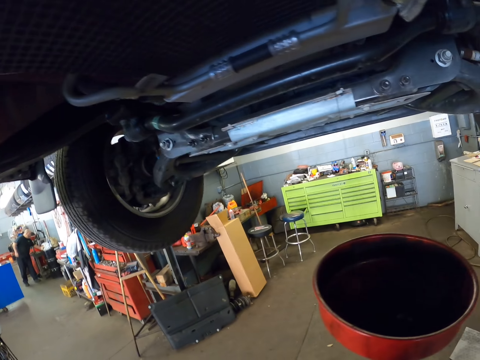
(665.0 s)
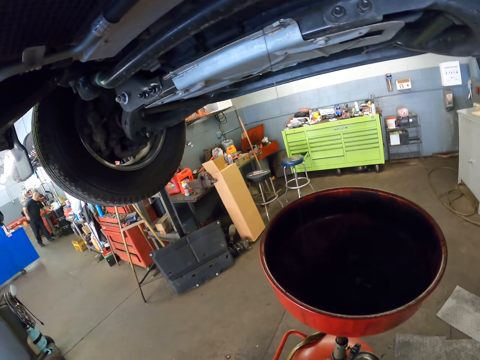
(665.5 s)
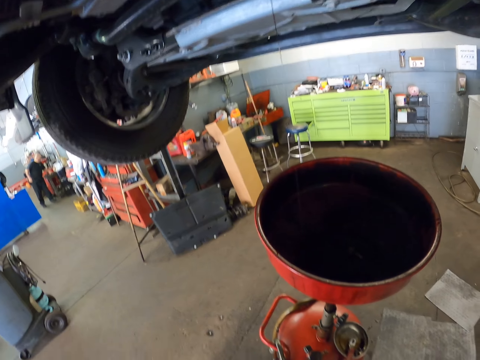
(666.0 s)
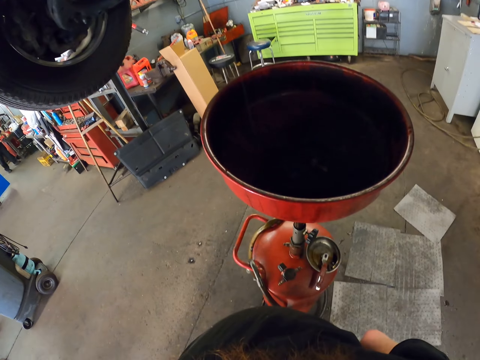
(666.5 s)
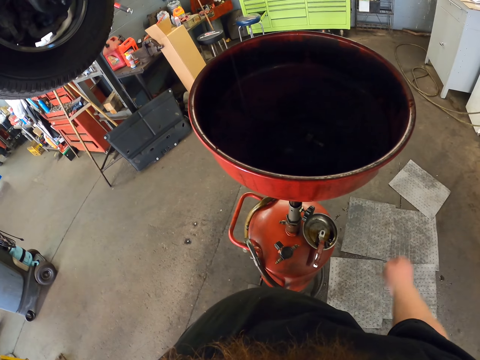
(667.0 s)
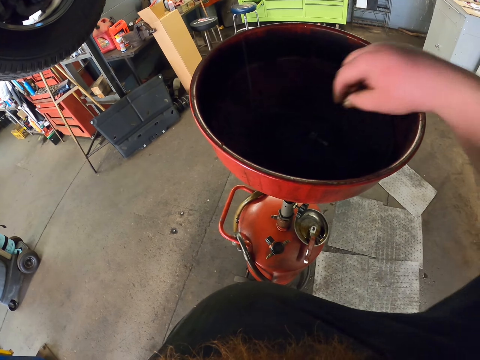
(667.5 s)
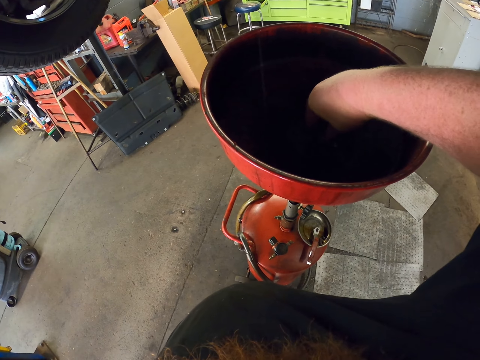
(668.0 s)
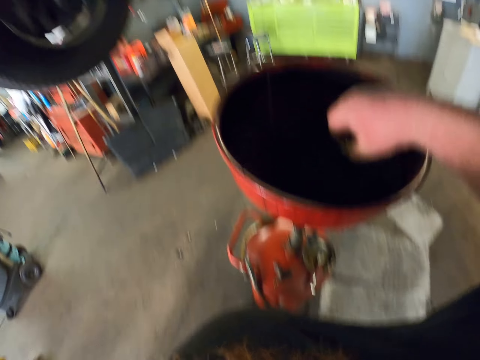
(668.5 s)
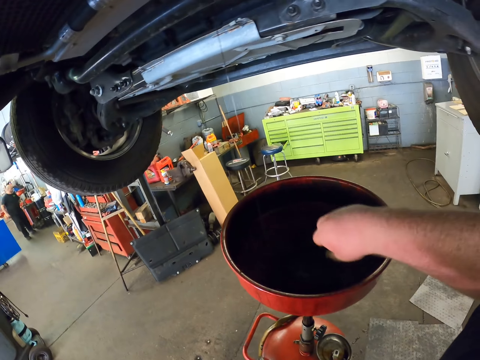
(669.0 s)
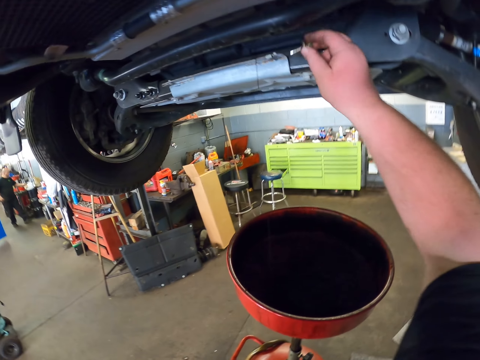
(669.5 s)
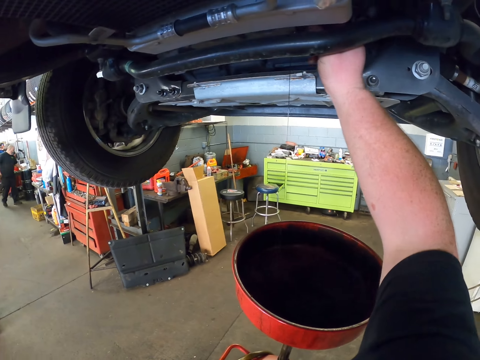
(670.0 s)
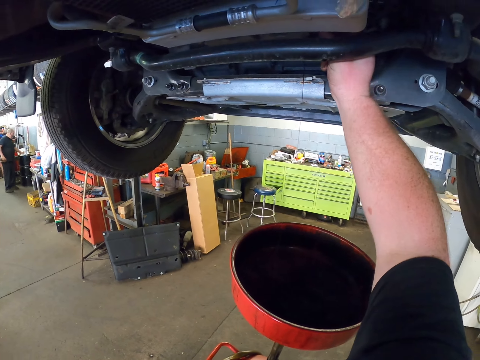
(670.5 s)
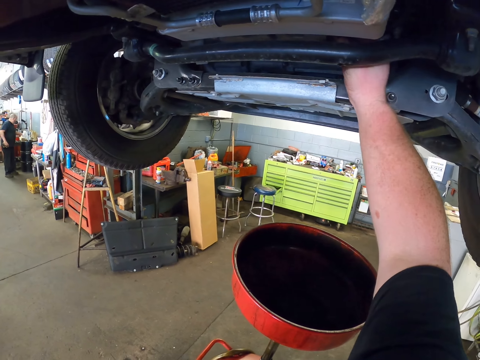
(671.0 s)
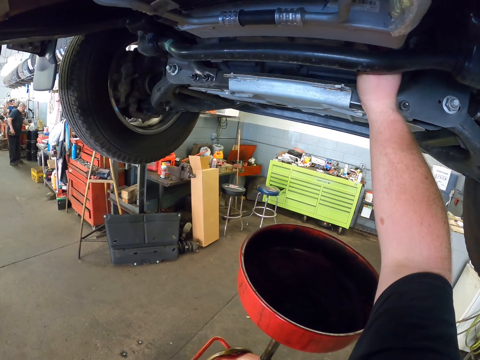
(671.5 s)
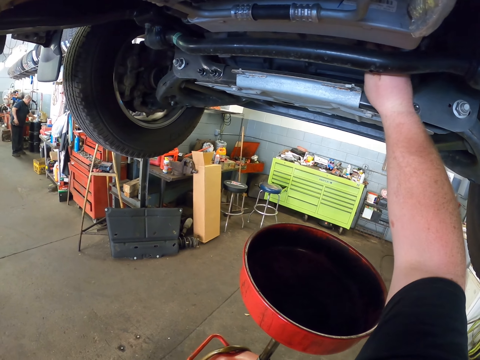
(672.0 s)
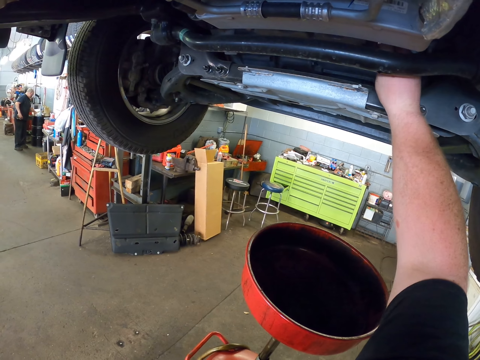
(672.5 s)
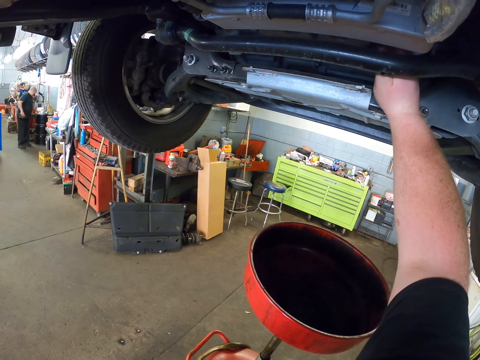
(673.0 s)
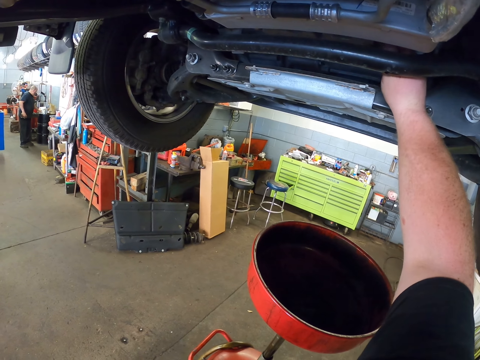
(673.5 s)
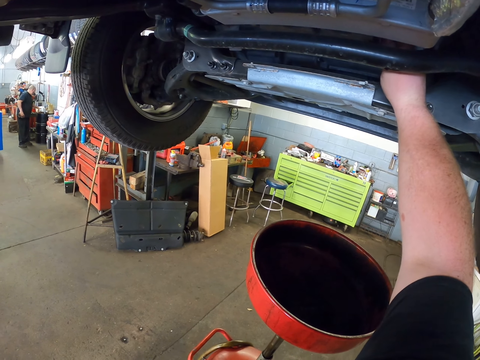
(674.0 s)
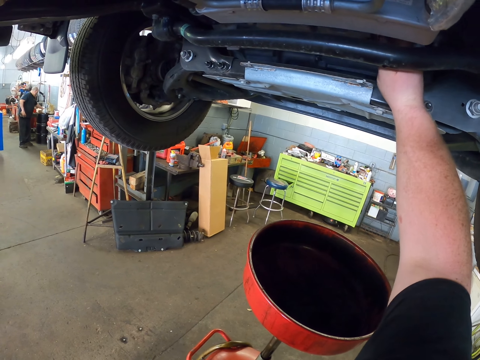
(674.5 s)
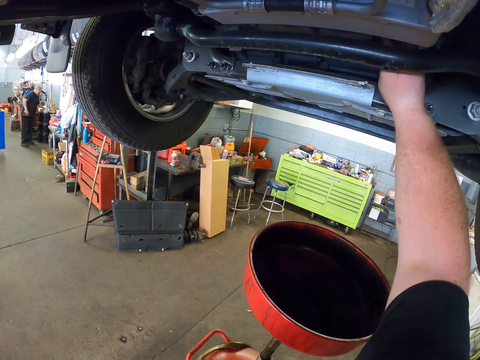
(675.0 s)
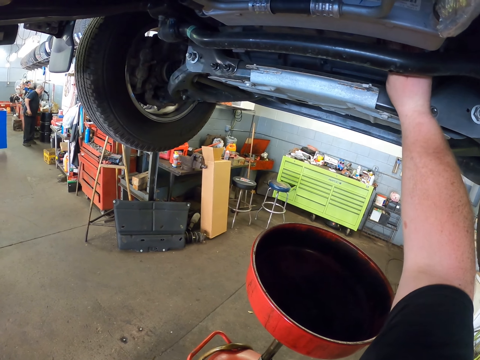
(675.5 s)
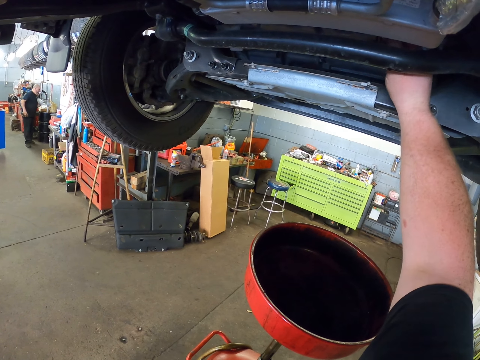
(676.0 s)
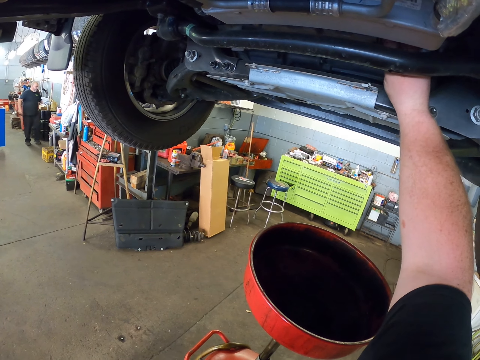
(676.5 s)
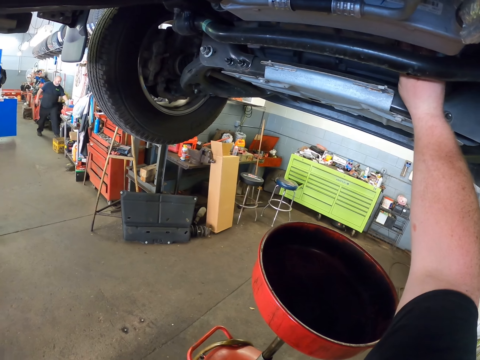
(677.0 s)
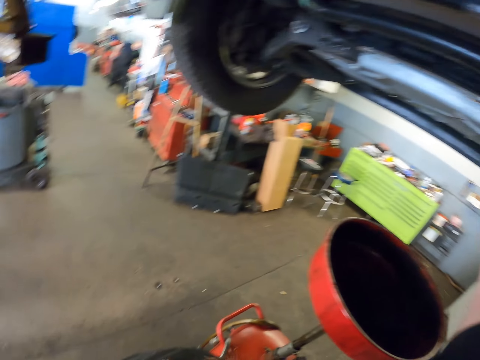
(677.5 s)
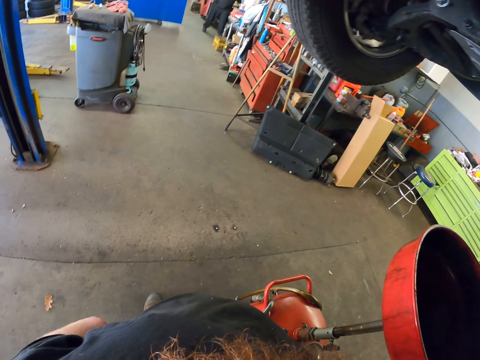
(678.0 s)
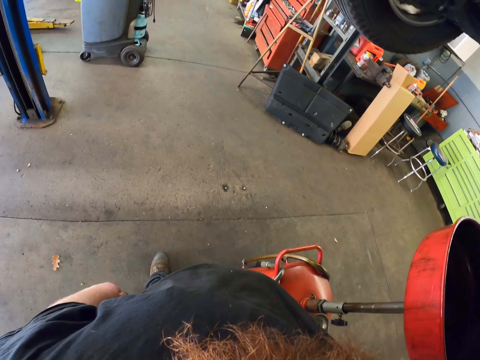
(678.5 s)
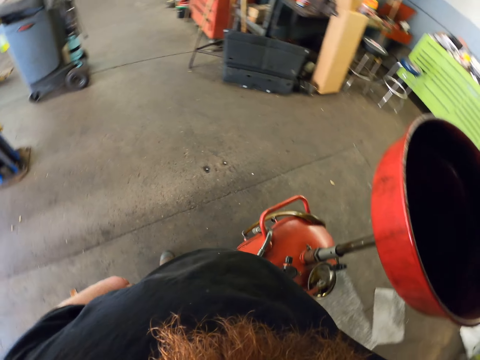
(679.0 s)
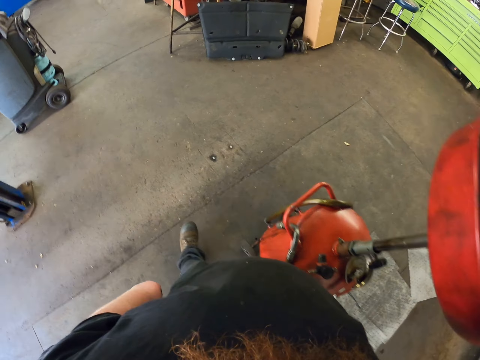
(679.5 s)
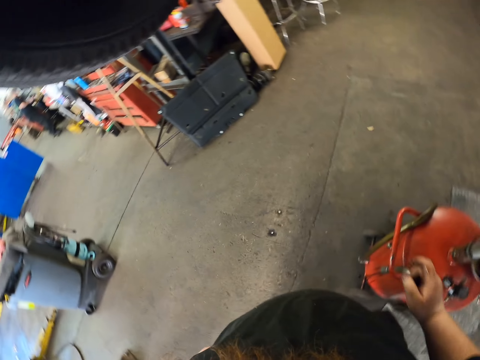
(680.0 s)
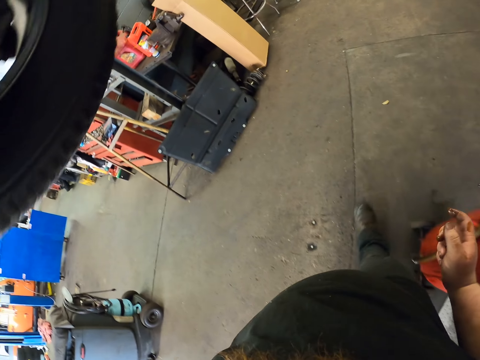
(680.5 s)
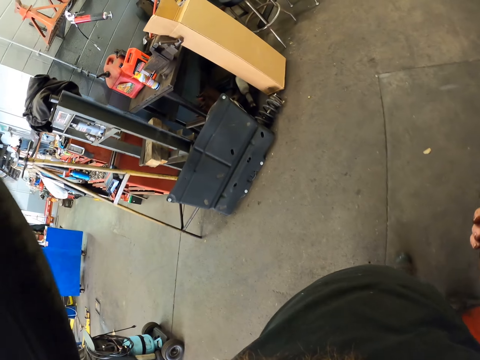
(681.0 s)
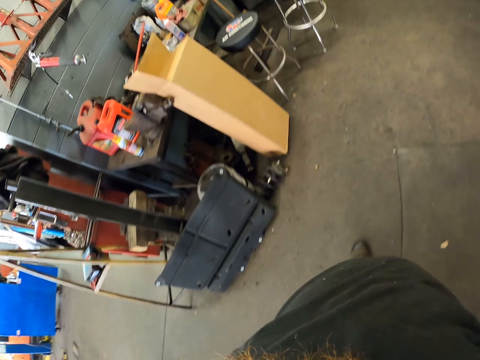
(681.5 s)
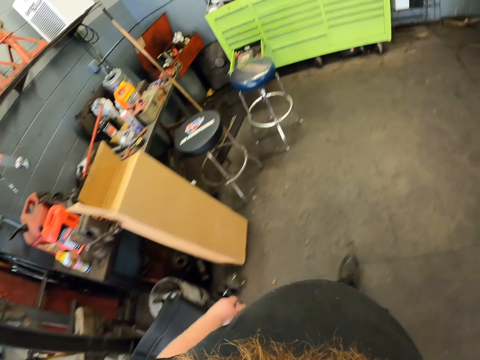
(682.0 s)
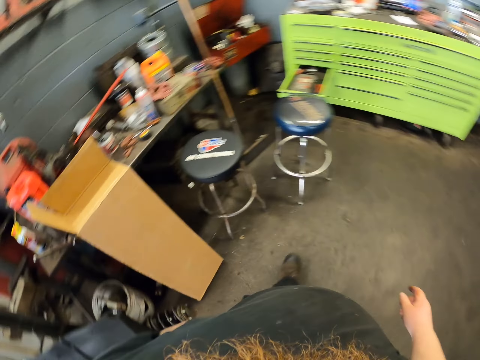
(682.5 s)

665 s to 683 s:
A man touches something. The camera wearer looks at something. They pick a nut from the china waste tray. They tie the nut under the car and place something under the car. The man touches something. The camera wearer places something under the car. The man picks something. The camera wearer tightens something under the car. The man throws something. The camera wearer tightens something under the car. They look around the garage. They walk around the garage.

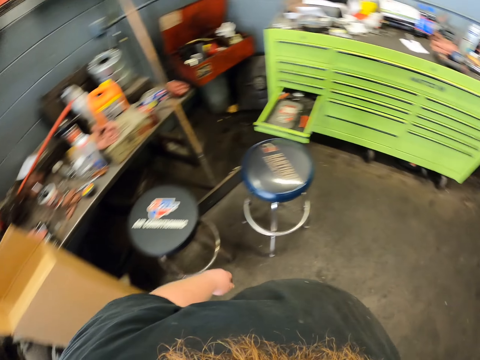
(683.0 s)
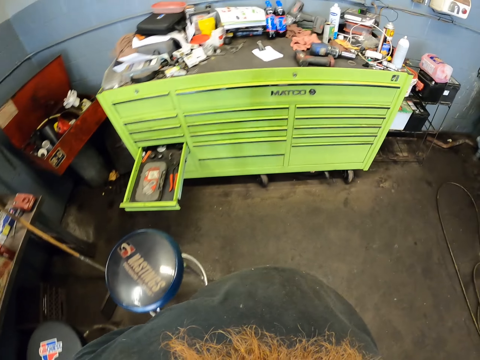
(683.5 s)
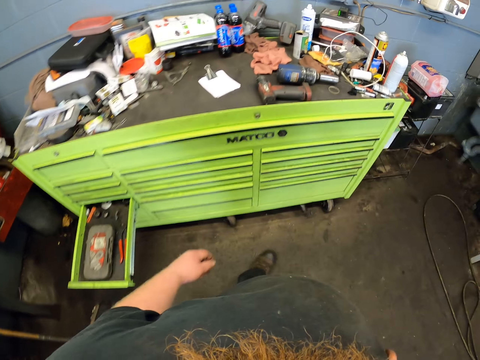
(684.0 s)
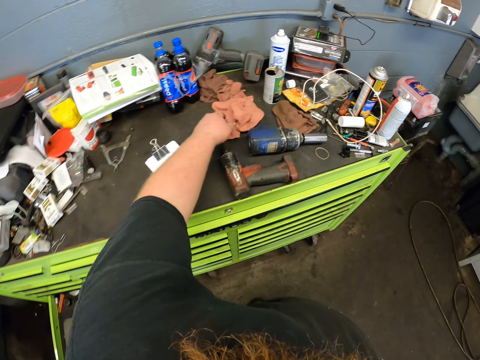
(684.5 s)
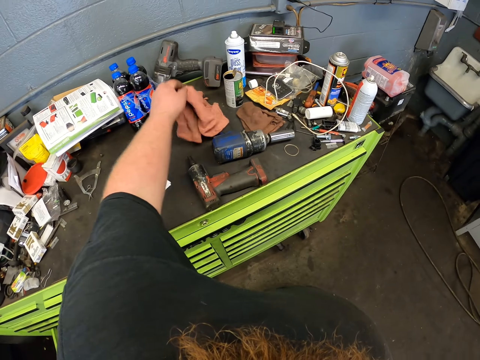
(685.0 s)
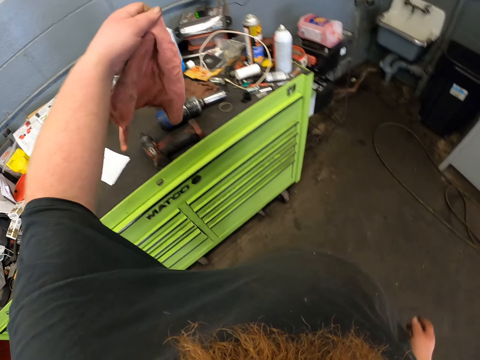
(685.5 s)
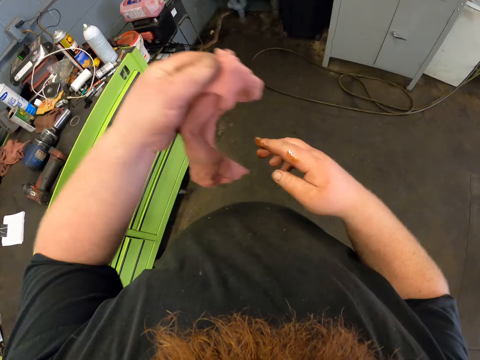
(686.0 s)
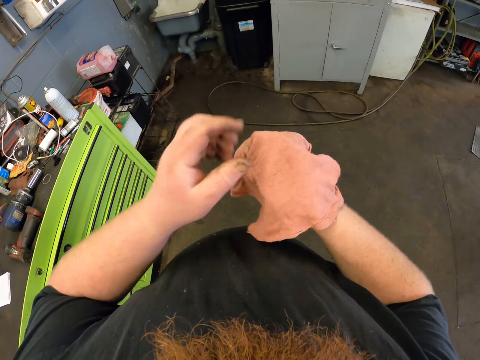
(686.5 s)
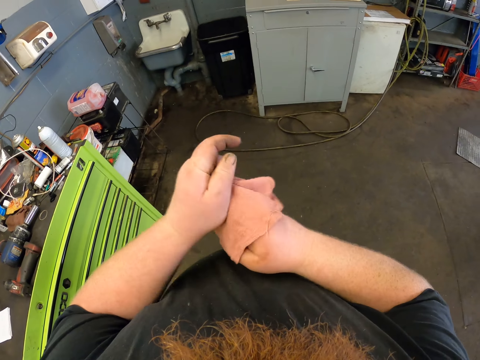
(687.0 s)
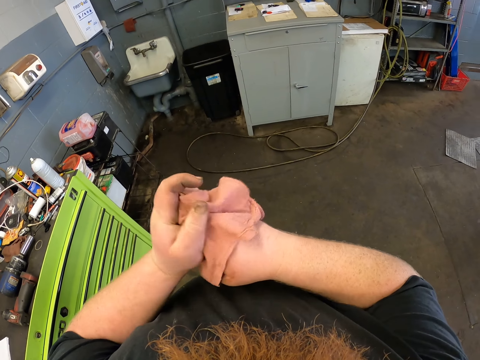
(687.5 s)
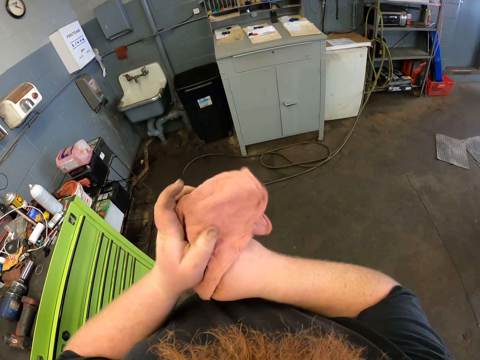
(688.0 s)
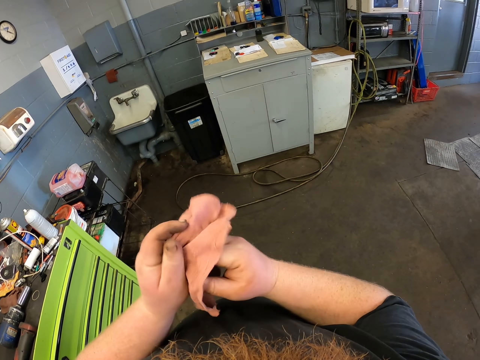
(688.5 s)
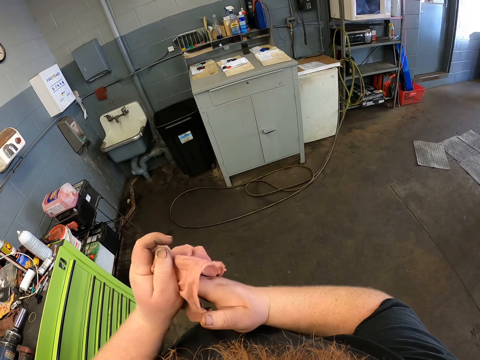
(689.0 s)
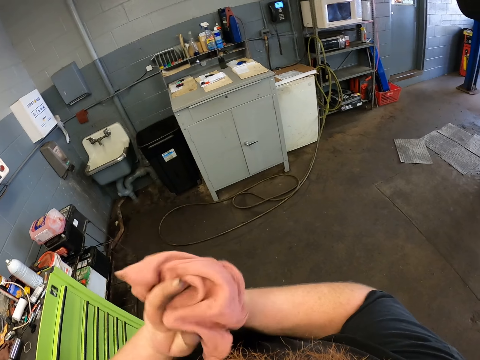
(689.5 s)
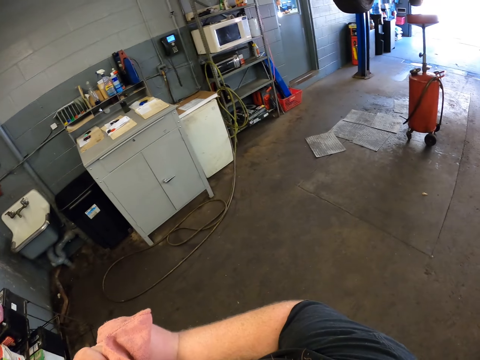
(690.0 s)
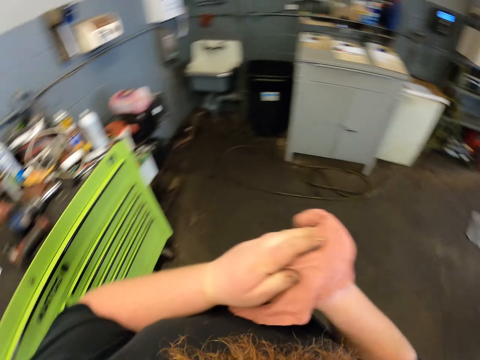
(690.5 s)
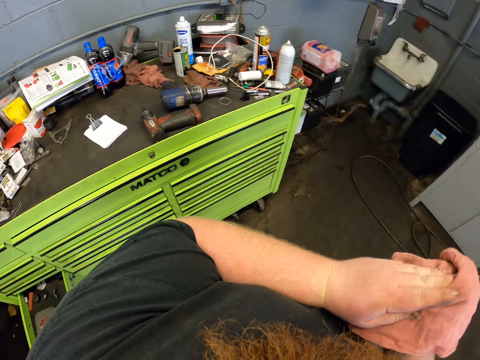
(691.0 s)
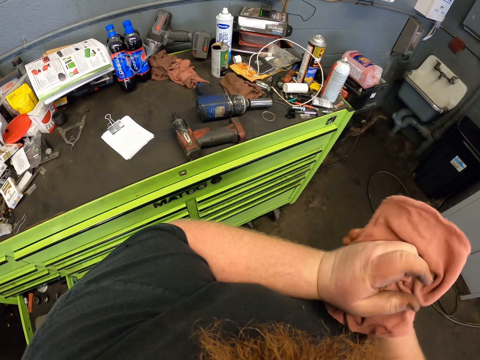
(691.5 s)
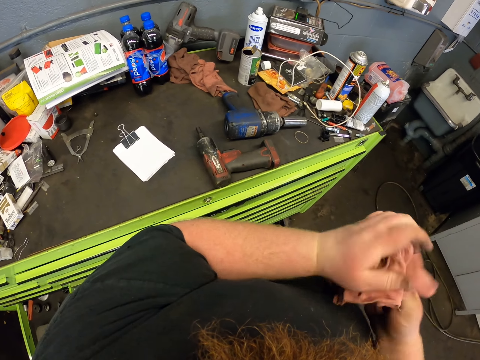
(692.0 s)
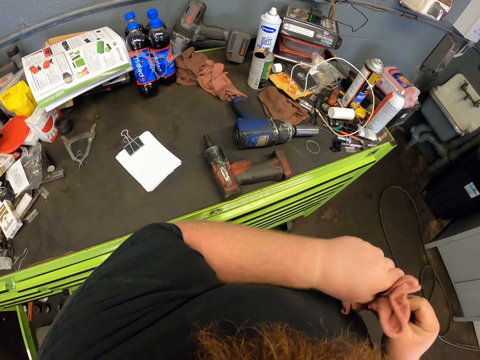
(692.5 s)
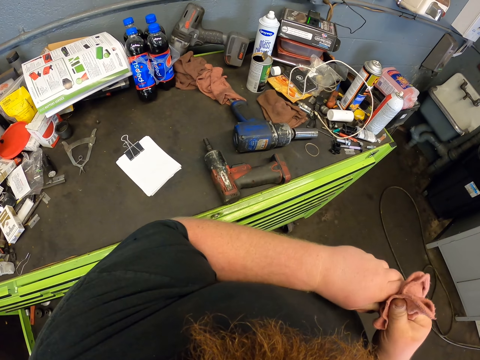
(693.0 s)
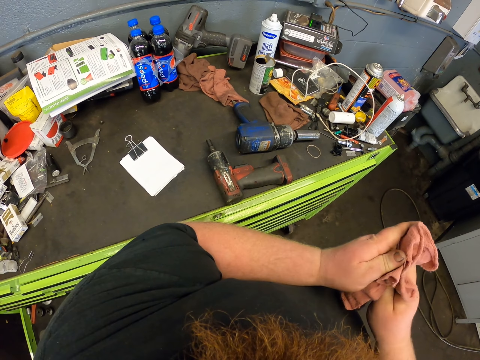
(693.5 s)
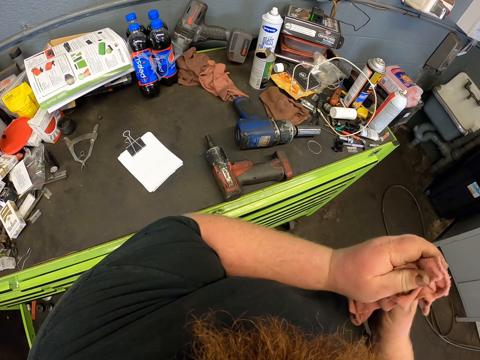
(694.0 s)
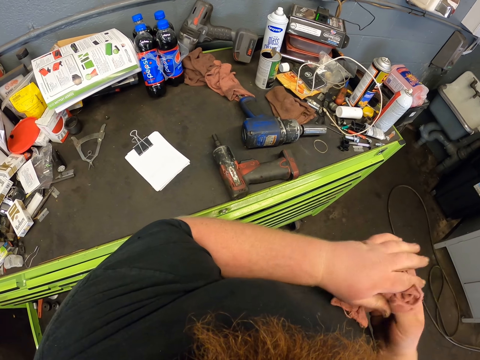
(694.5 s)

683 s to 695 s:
The camera wearer picks the hand towel. He cleans his hands with the hand towel. He looks around the garage. He wipes his hand. He looks around the table. He wipes his hand.
